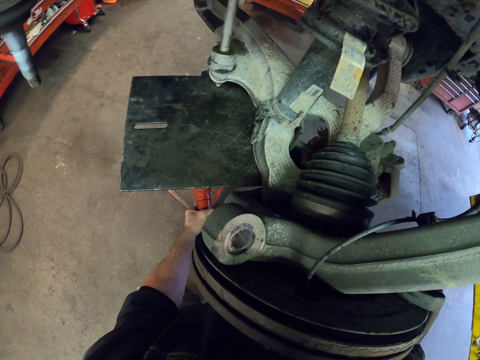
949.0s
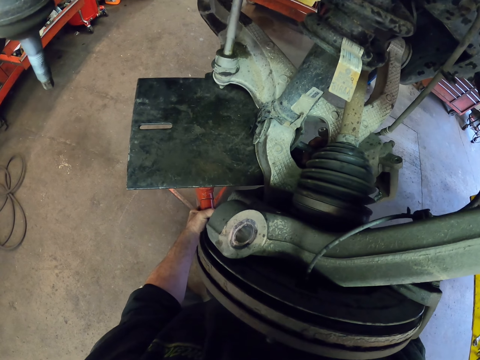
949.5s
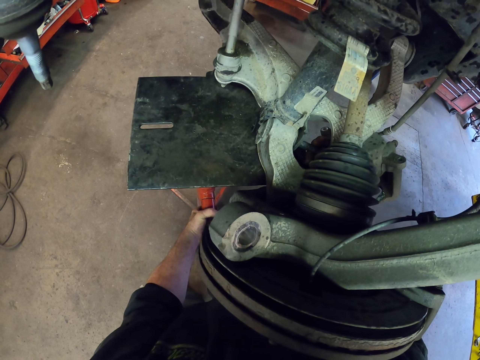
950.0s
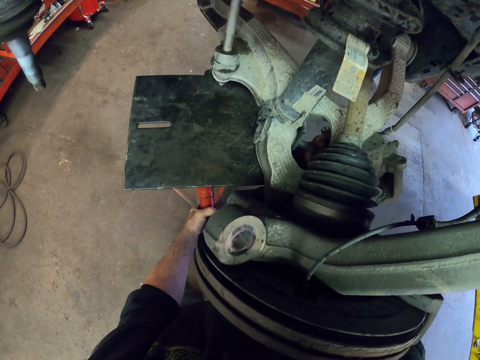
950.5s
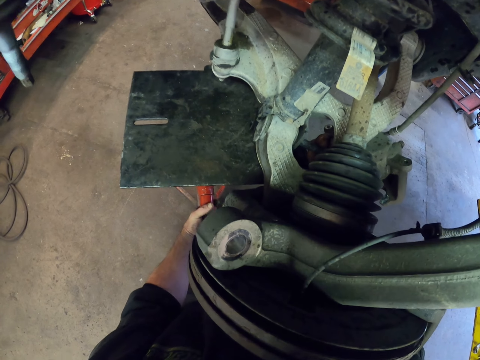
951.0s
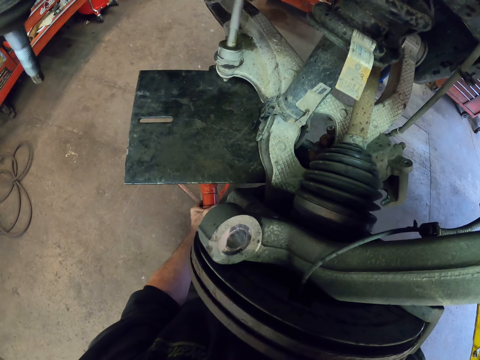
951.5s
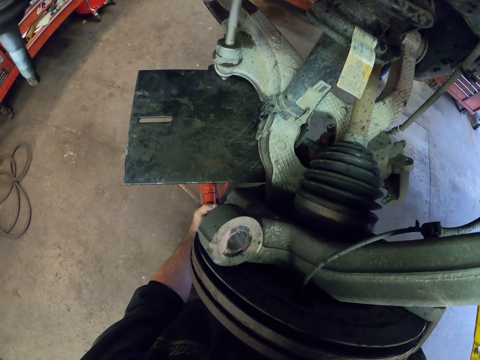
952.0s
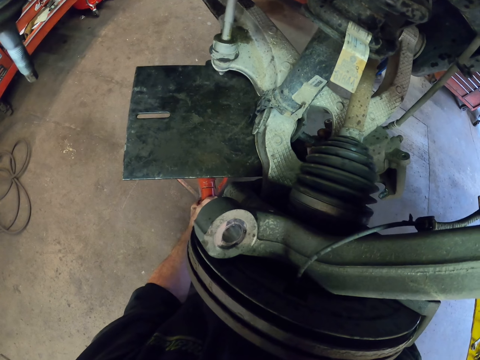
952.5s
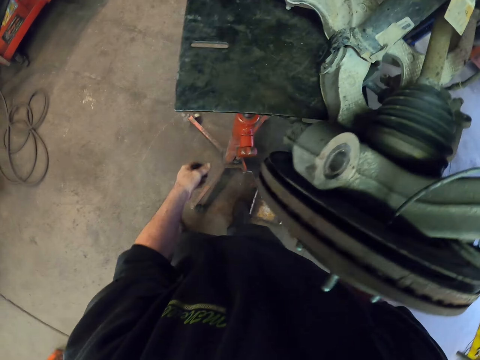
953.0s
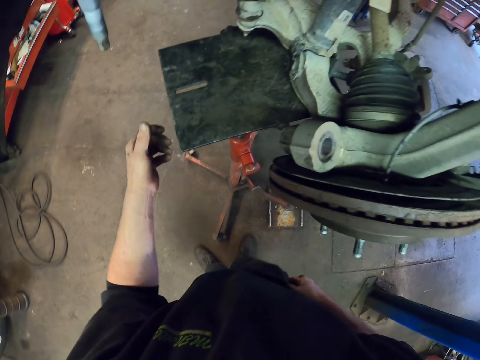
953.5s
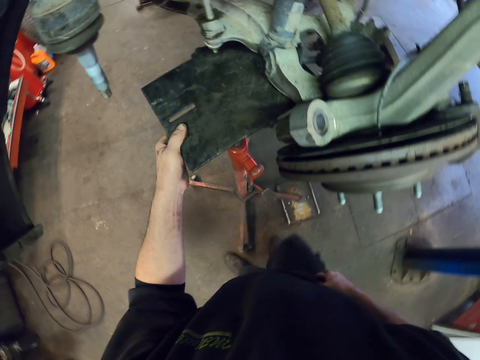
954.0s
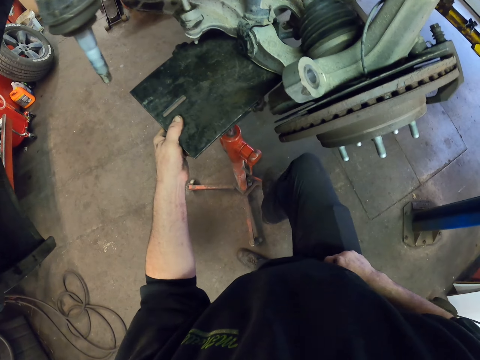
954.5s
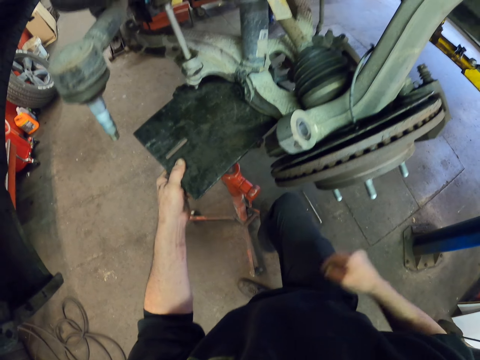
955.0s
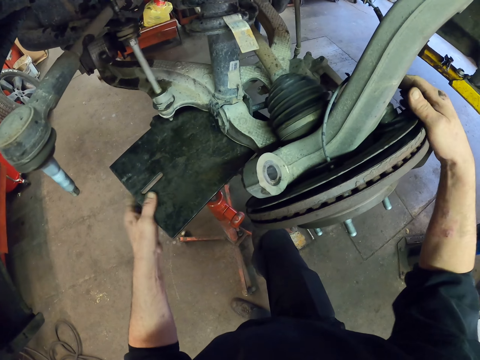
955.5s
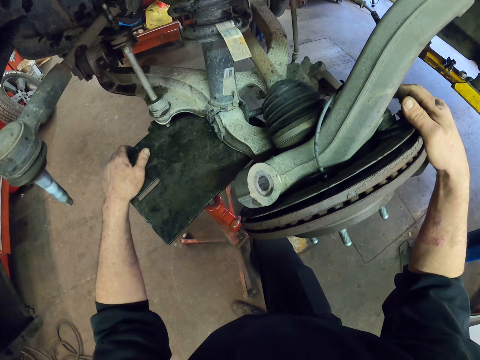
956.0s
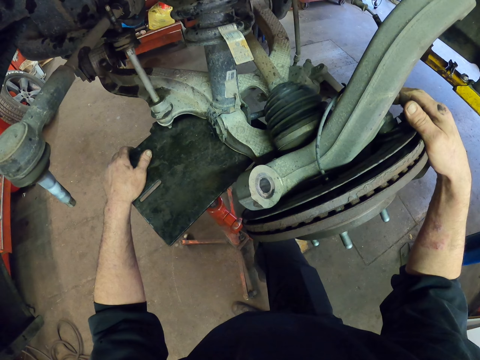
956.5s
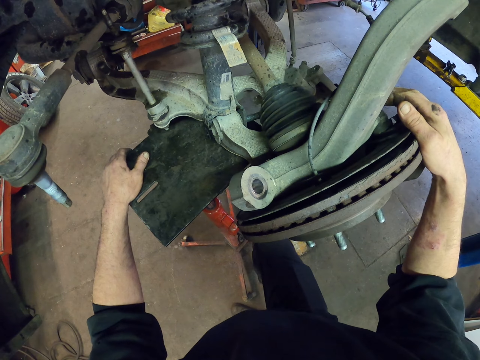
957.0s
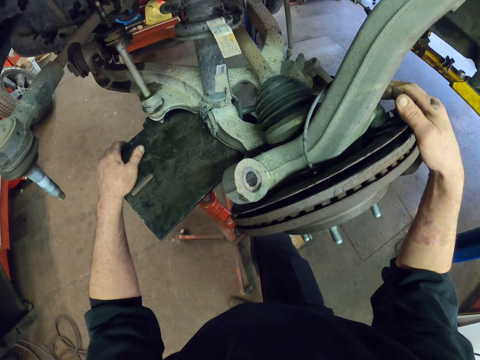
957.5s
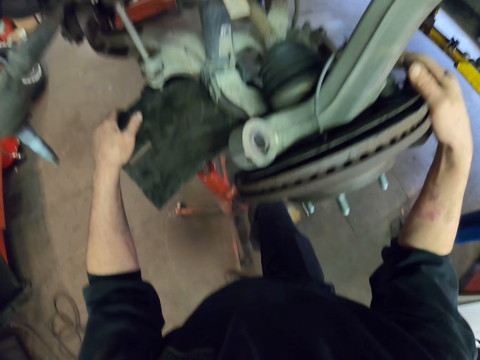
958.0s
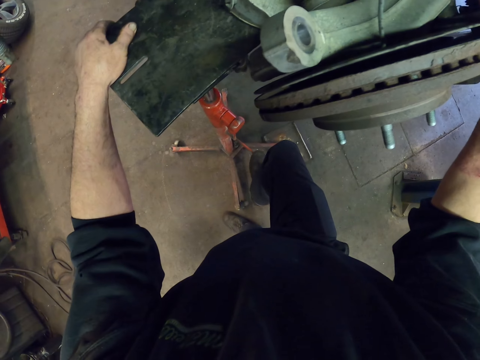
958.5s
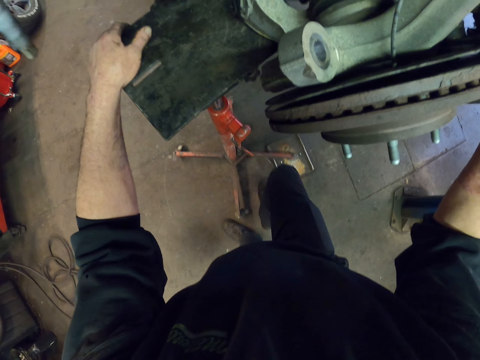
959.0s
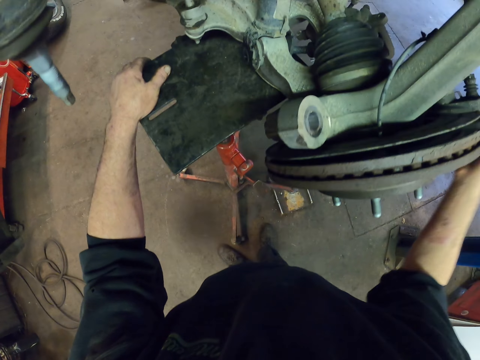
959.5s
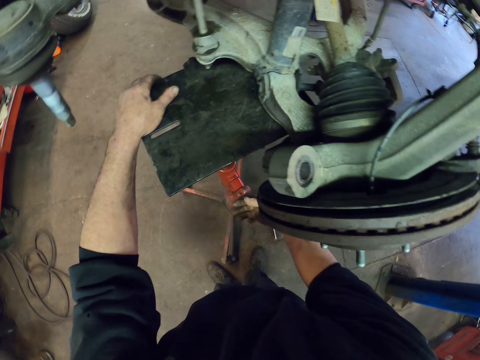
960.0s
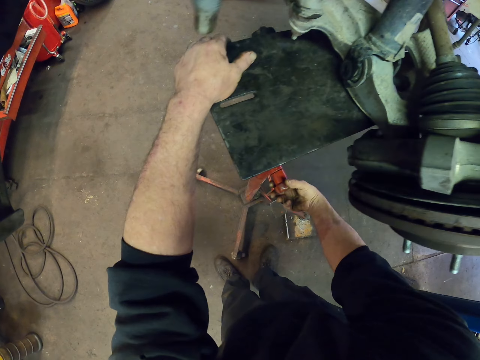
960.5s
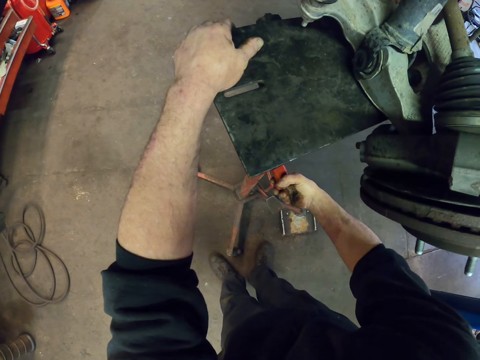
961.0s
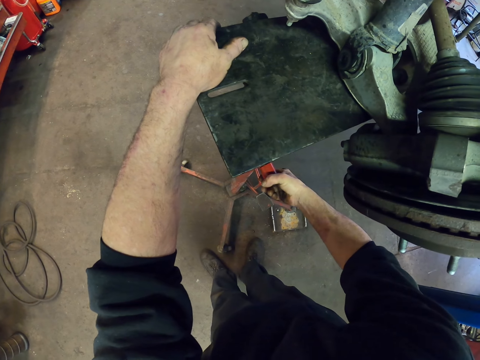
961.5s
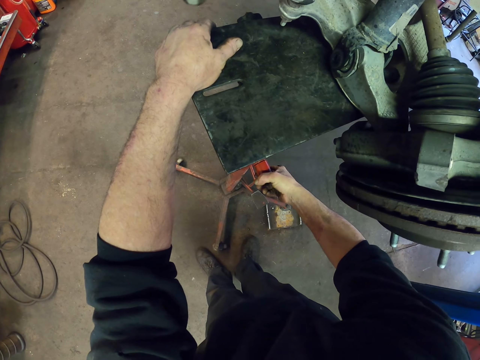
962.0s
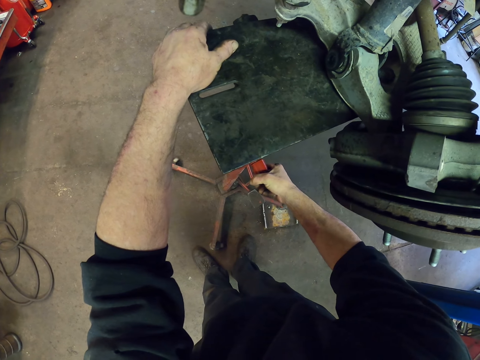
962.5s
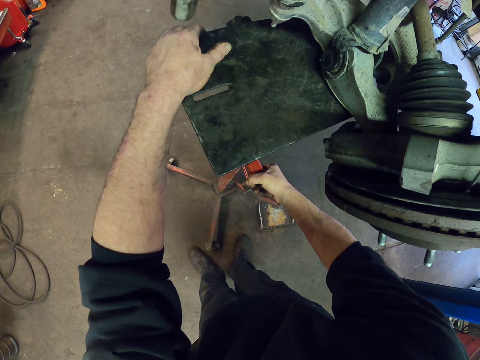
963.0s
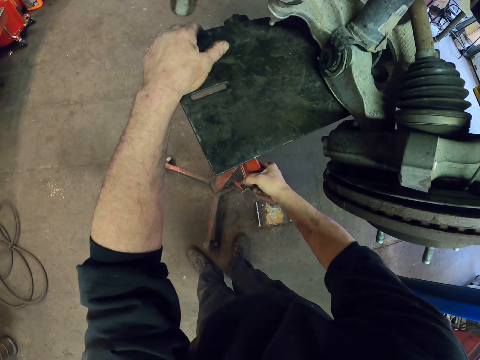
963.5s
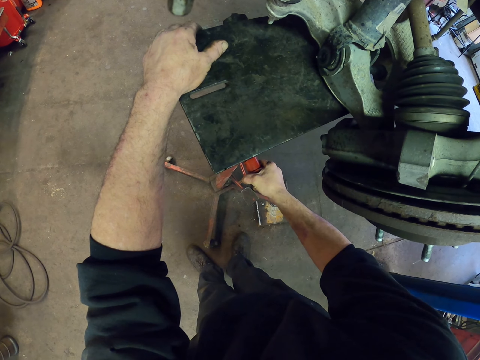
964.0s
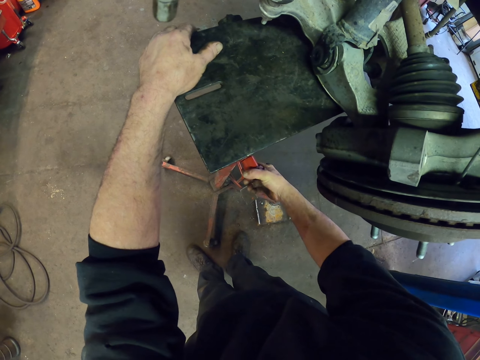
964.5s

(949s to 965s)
The camera wearer picks up something. They touch something. They pump the jack up. They touch parts of a vehicle. They step on something. They adjust the jack on the knob. They open something.

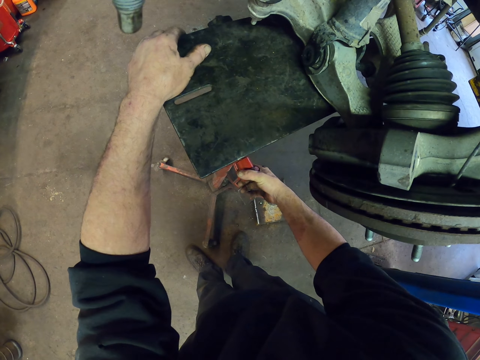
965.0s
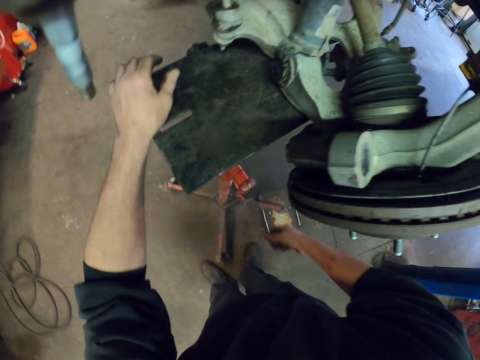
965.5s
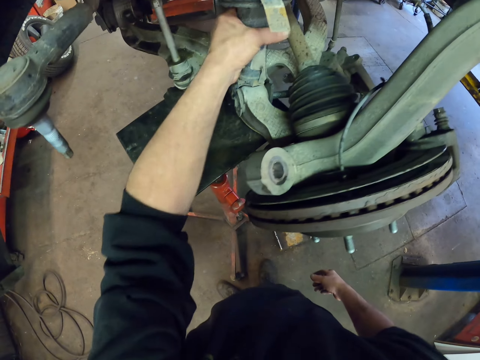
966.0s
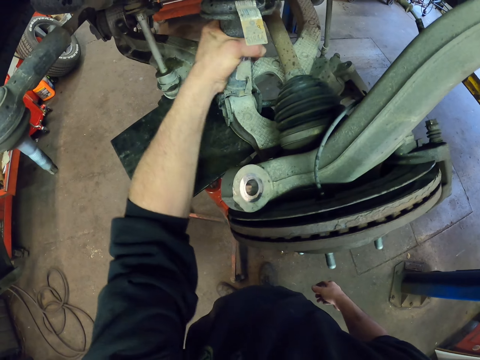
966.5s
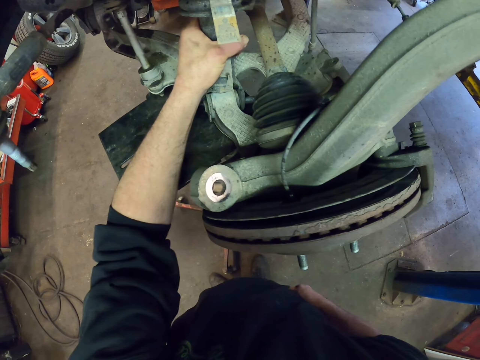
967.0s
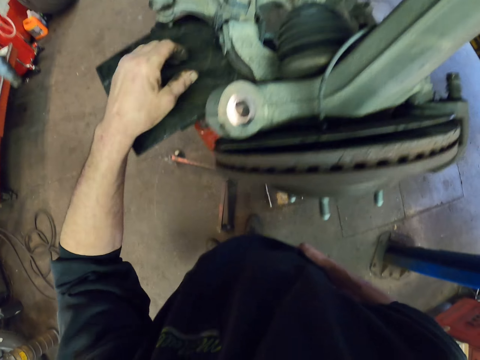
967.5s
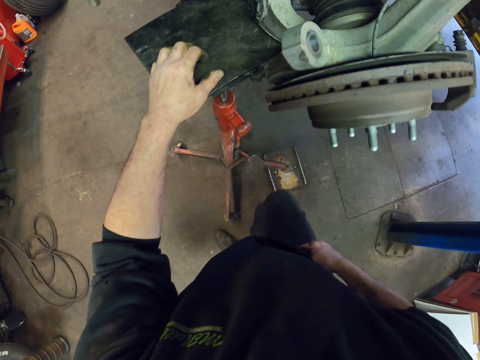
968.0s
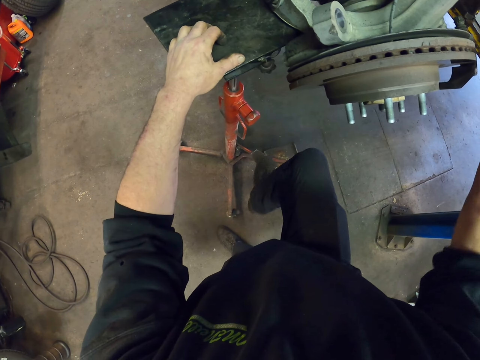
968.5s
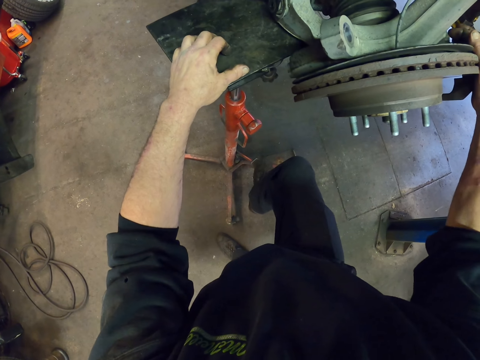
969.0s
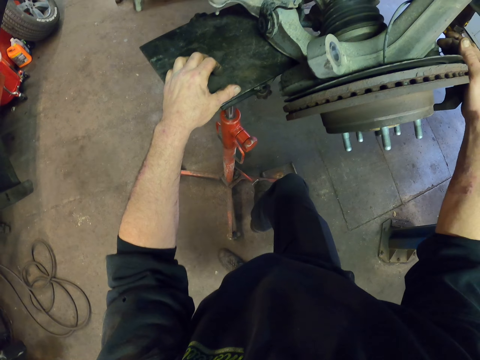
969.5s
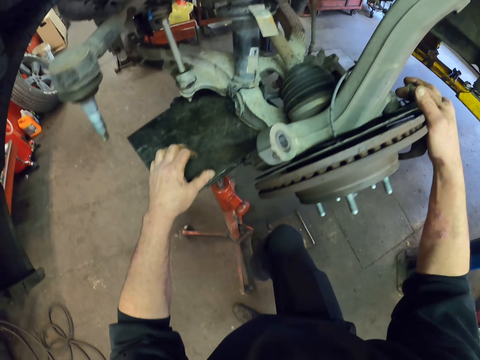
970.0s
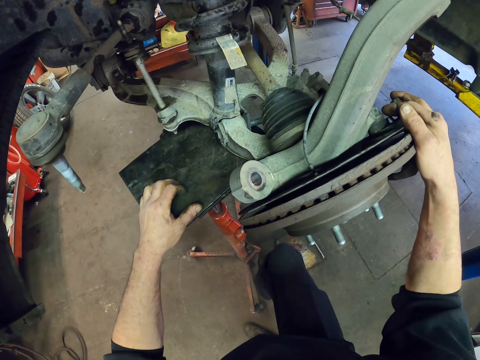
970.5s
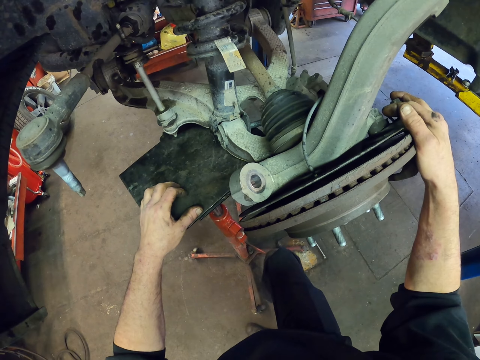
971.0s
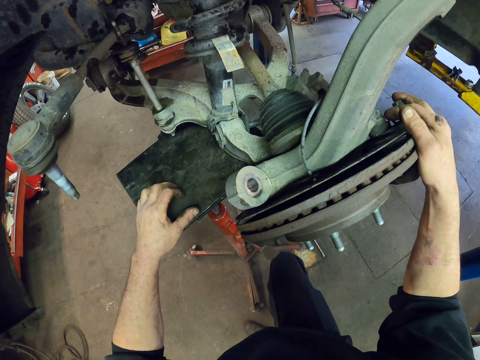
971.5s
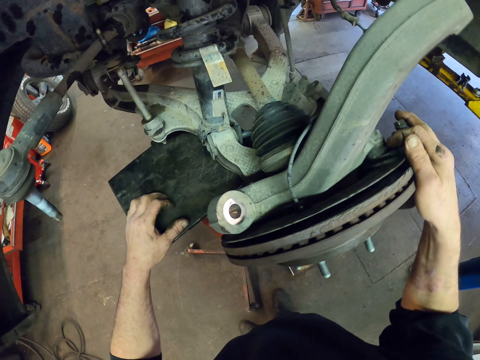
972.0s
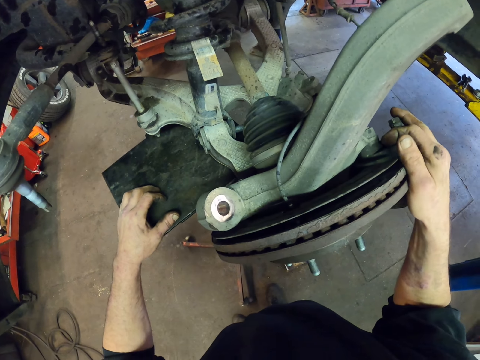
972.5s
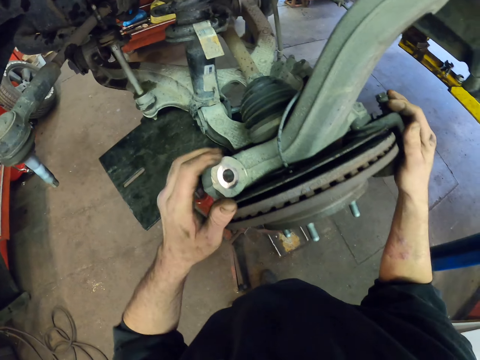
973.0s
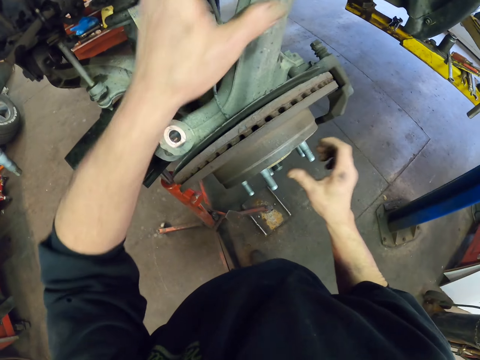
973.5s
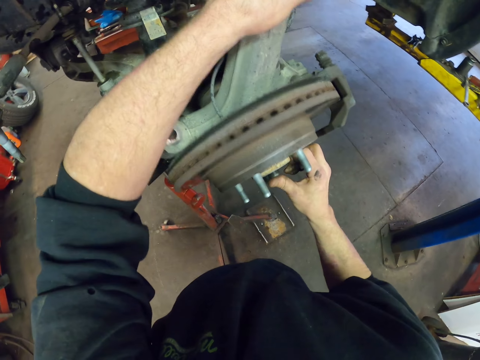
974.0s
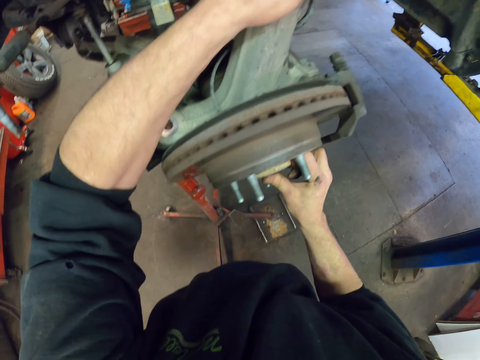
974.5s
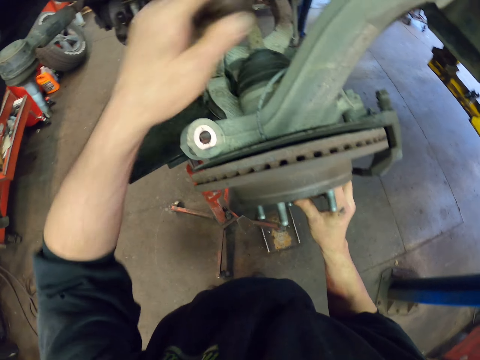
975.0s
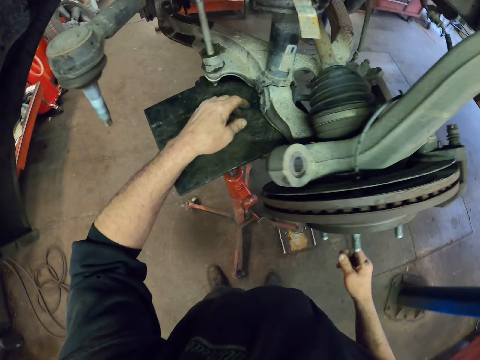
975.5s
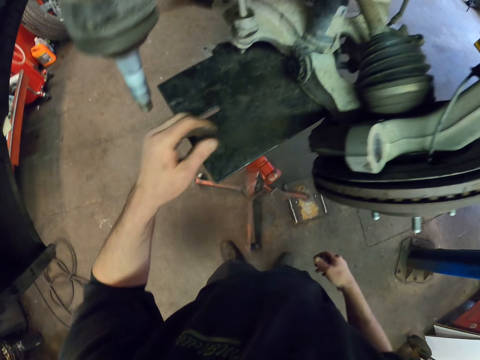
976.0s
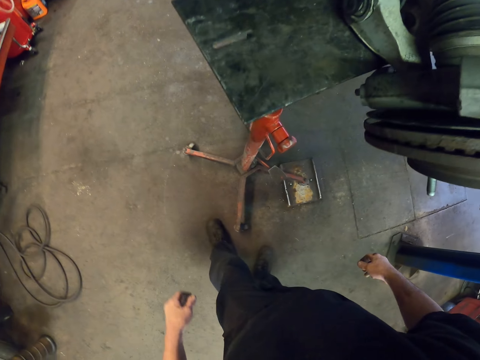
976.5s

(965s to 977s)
The camera wearer shakes the control arm bars. They hold on to a vehicle. They pump the jack up. They do something. They shake the car wheel hub. They step from the wheel hub.
